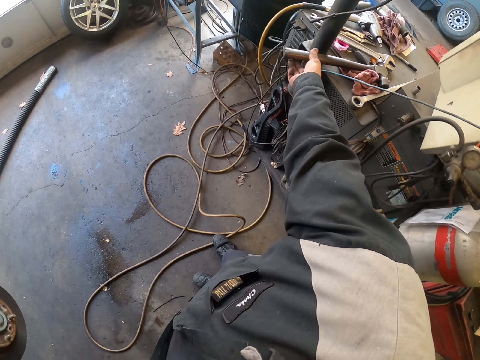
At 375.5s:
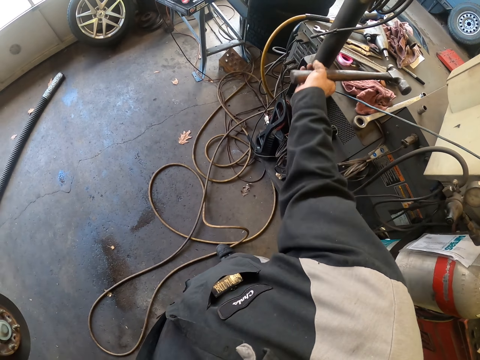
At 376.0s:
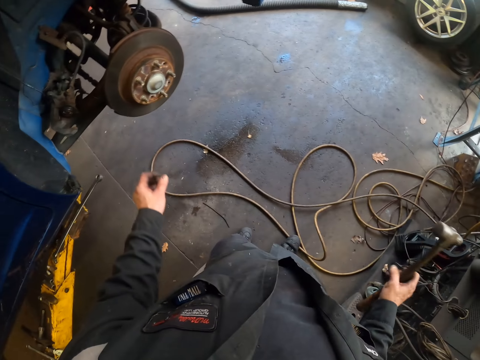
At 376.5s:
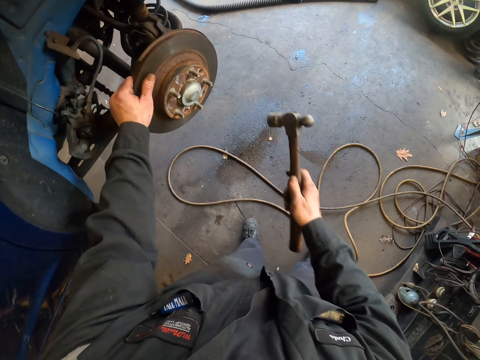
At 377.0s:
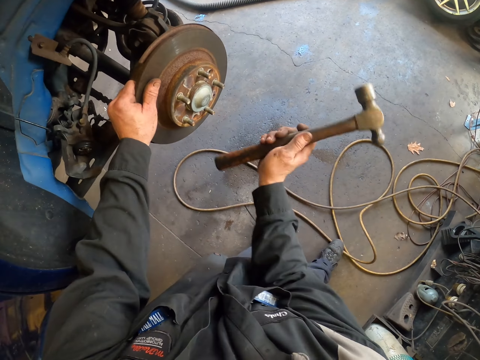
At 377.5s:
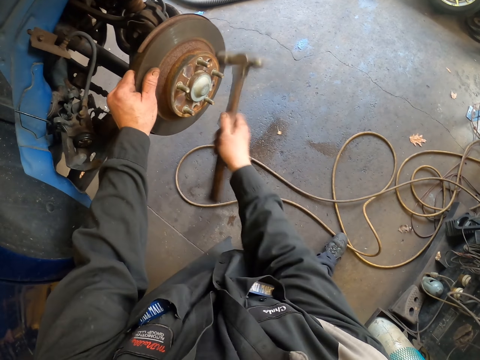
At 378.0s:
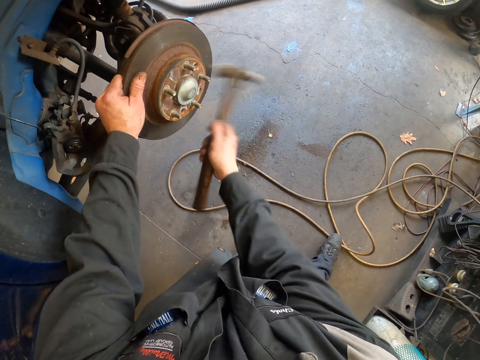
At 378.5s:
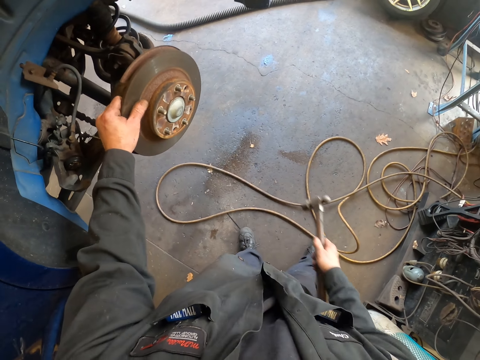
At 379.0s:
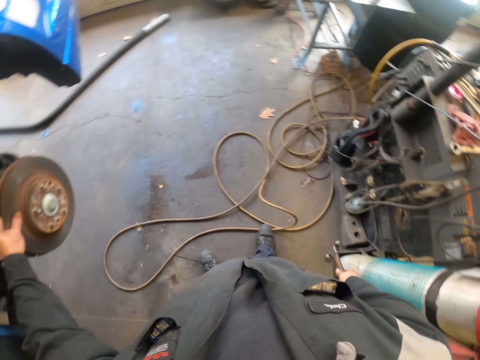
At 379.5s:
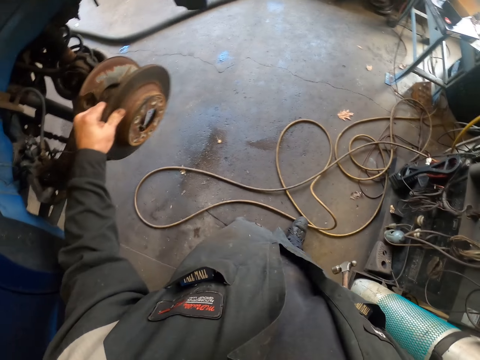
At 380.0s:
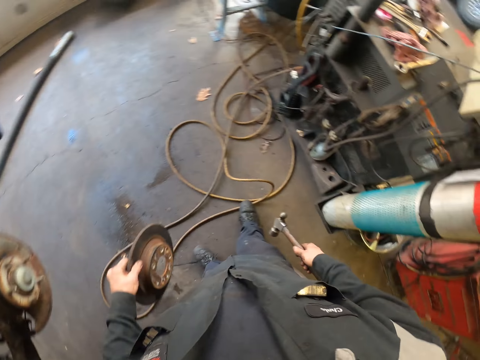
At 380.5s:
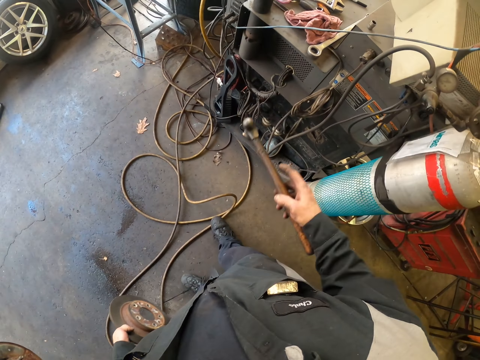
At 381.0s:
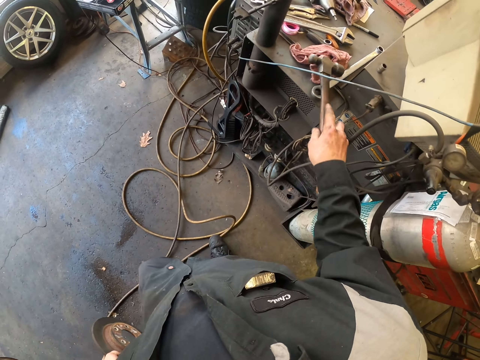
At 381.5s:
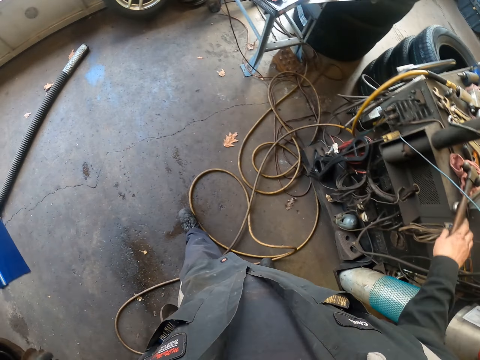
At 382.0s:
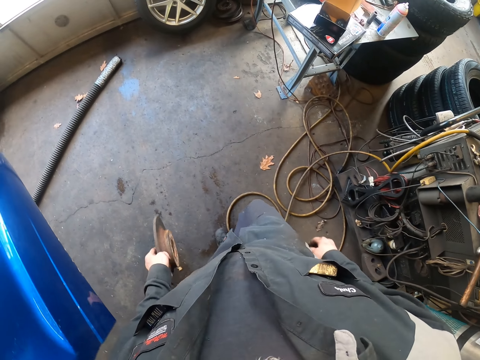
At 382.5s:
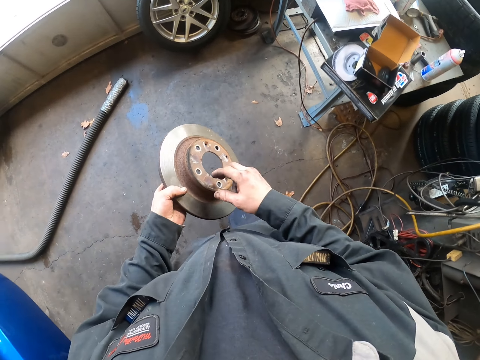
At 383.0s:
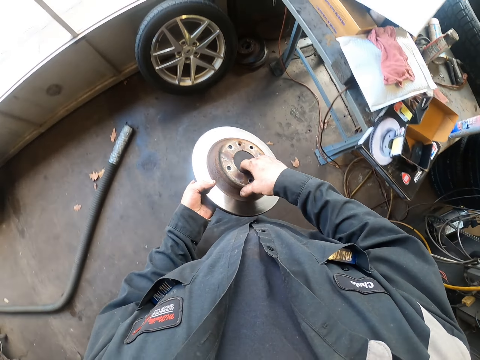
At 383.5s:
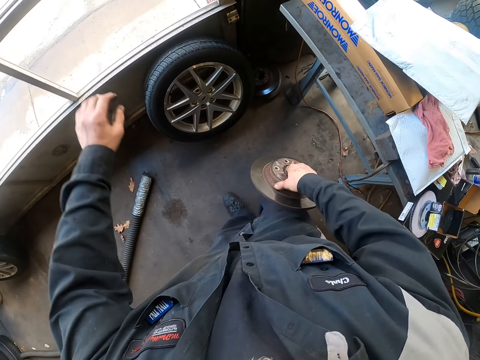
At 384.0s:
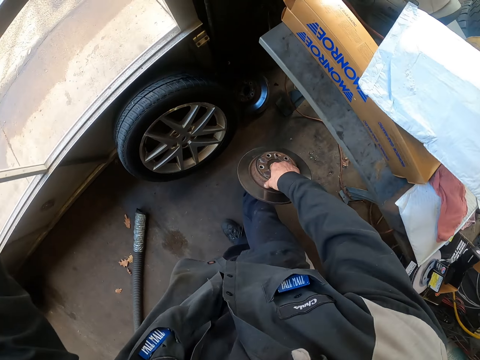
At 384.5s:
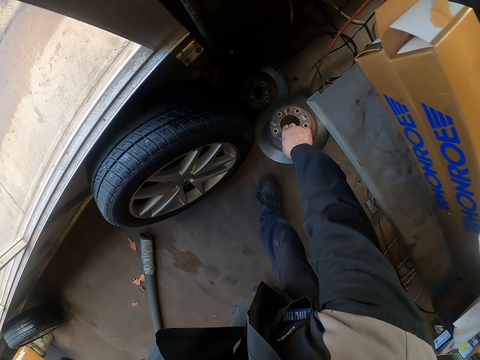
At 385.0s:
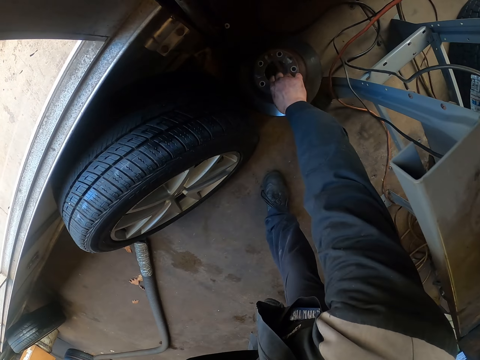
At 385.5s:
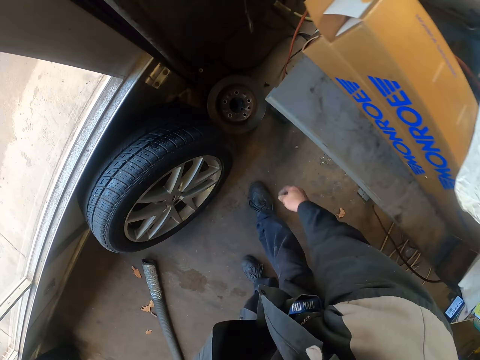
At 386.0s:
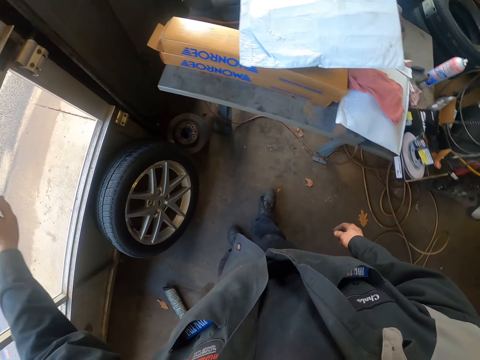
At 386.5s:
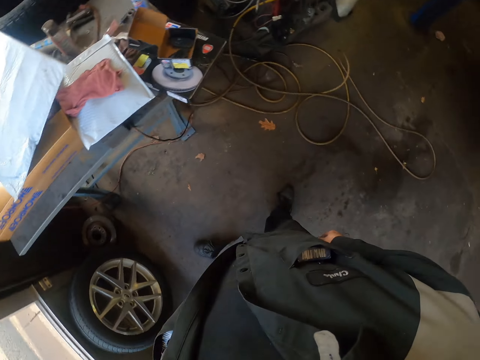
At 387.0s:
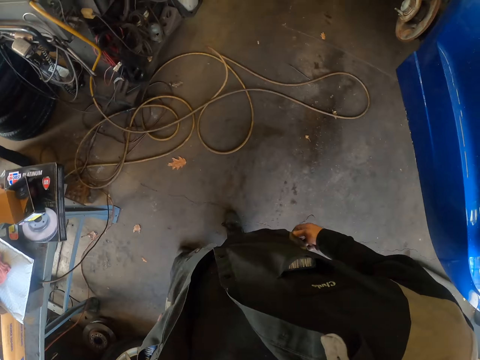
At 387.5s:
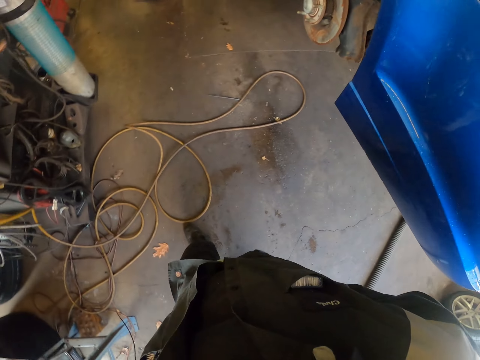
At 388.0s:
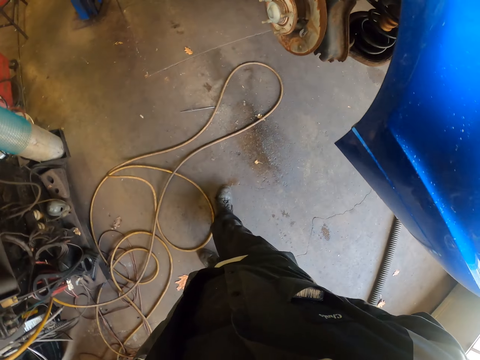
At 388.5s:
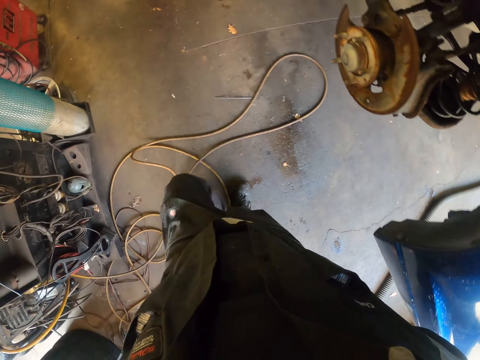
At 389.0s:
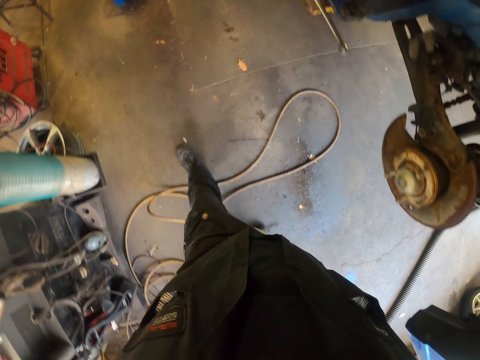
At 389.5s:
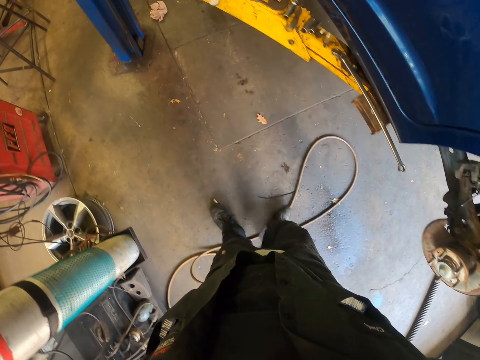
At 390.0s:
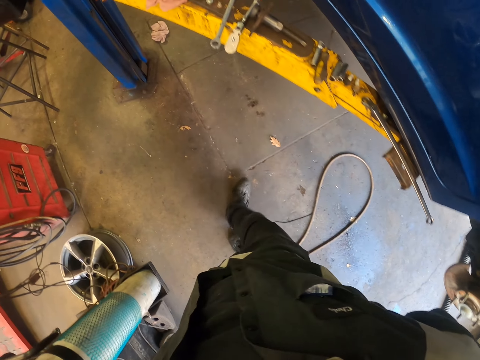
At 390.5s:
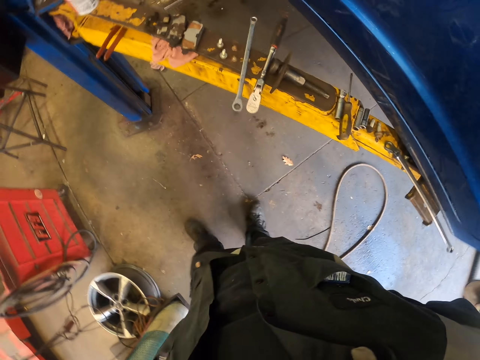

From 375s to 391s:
The camera wearer picks the hammer on the table. He turns around. He holds the wheel bearing system. He hits the brake disc with the hammer. He removes the brake disc from the wheel bearing system. He turns around. He places the hammer on the table. He walks around. He picks the brake disc with the other hand. He bends downwards. He puts the brake disc on the floor. He stands up, walks around and touches his back pocket.

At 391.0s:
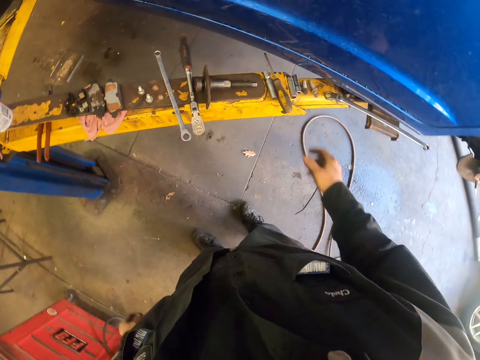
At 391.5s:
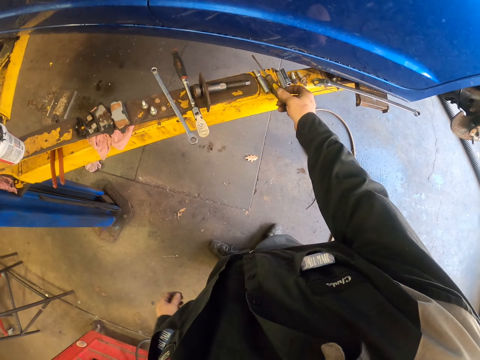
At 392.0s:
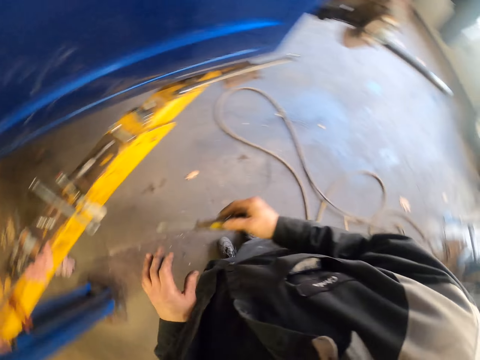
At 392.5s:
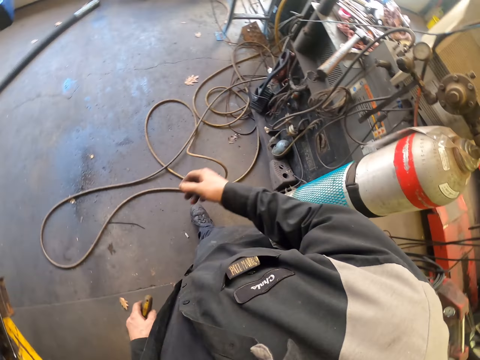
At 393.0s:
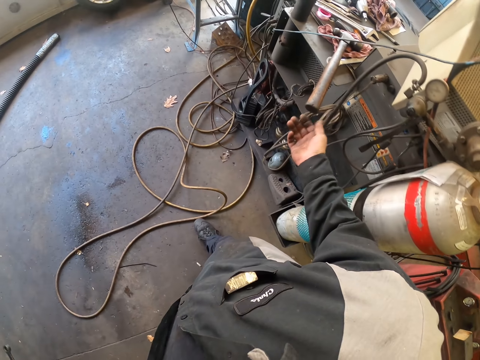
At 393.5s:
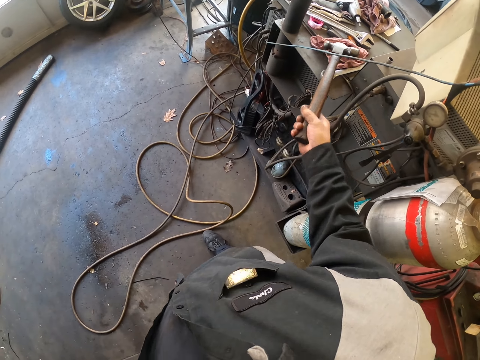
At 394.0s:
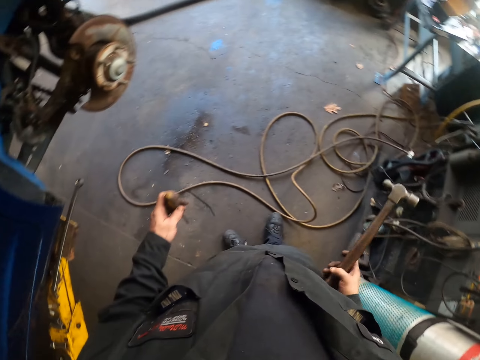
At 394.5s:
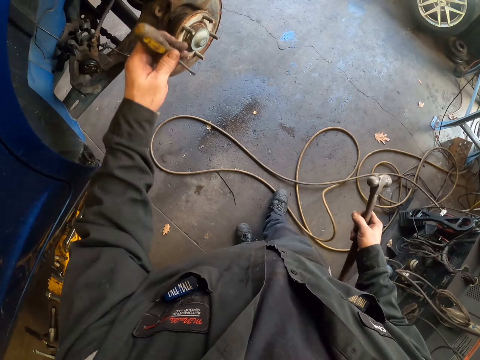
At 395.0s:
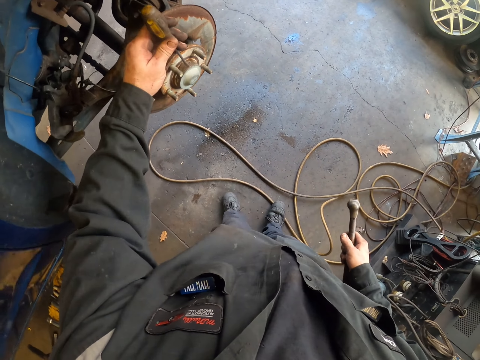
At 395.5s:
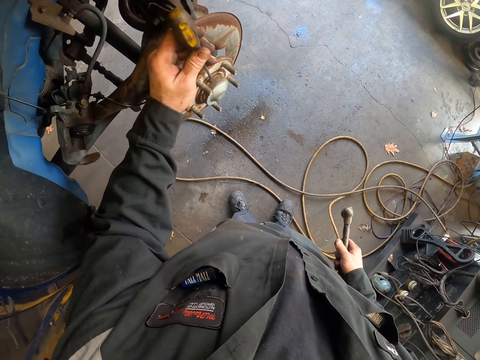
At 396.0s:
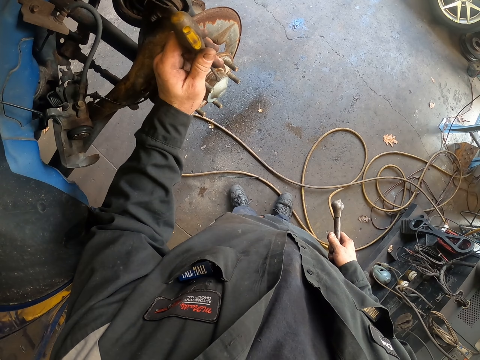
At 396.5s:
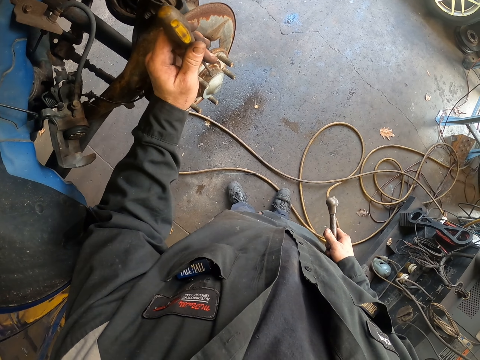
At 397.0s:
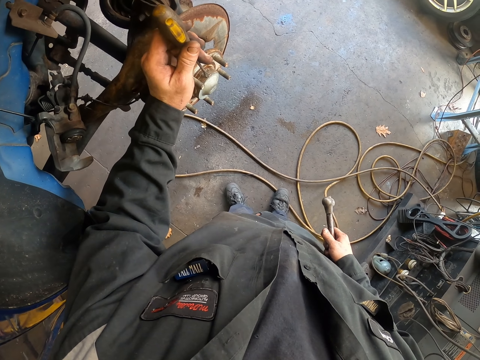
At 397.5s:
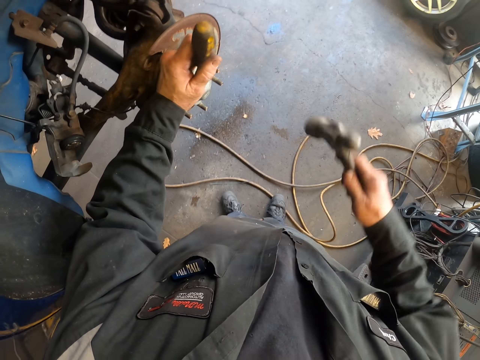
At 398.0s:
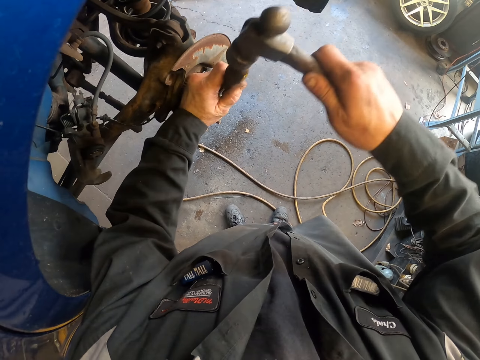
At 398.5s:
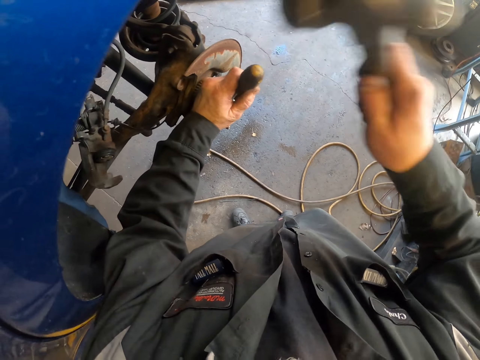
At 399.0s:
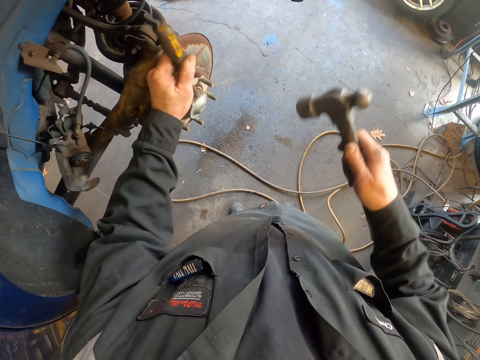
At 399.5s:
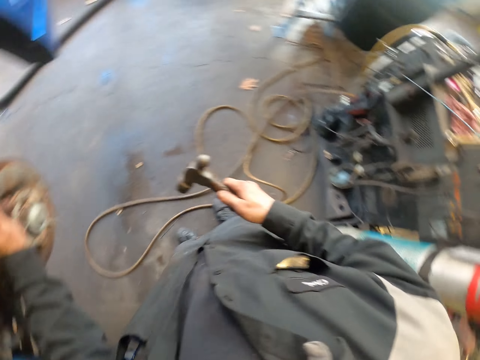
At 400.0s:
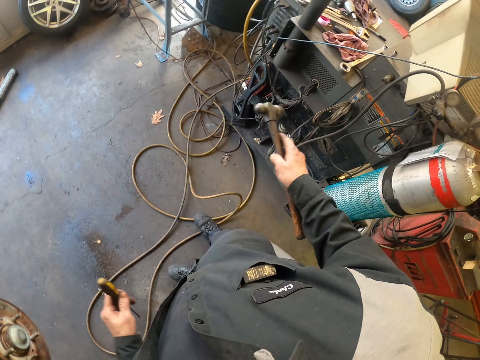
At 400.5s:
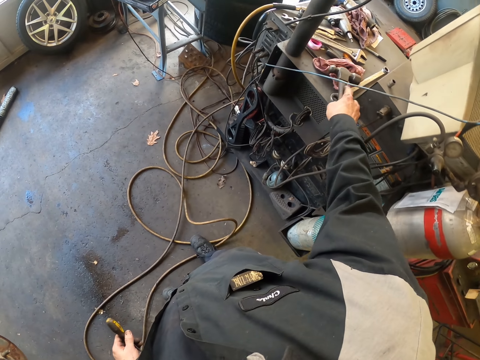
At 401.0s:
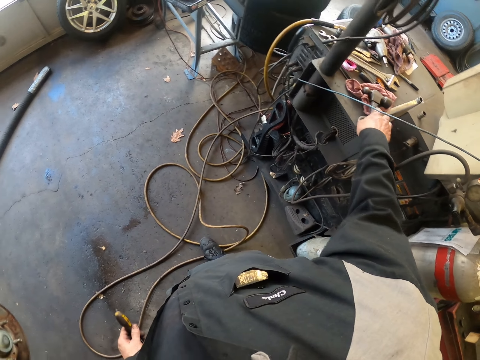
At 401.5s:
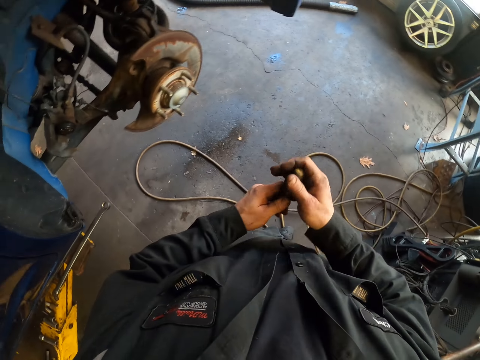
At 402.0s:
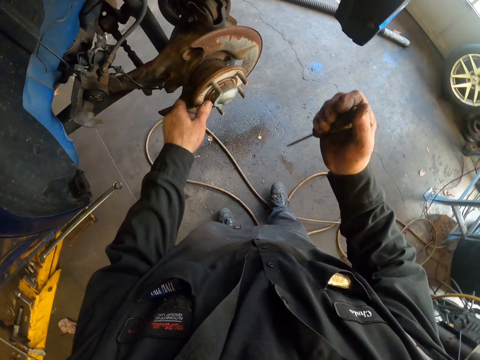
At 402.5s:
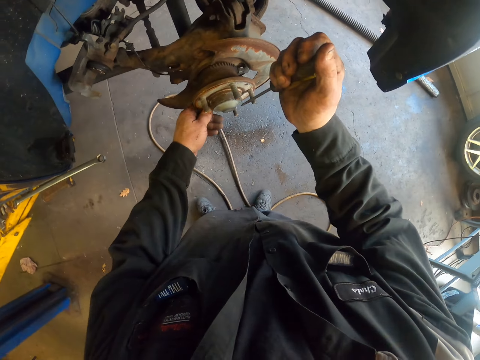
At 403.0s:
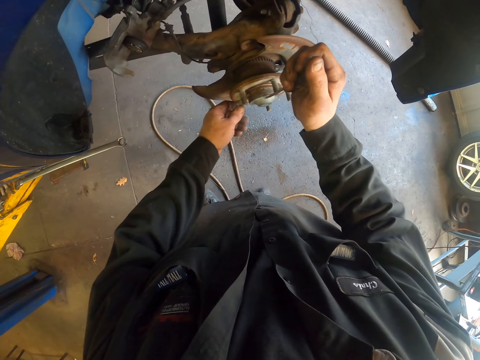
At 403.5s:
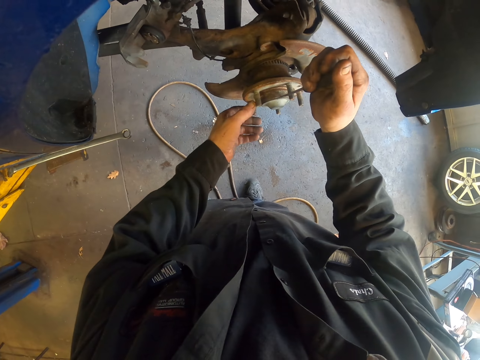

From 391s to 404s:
The camera wearer picks a screwdriver on the car stand. They turn around. They pick the hammer on the table. They turn around and move around. They hold the screwdriver on the wheel bearing system. They hit the screwdriver with the hammer on the bearing cap. They turn around. They place the hammer on the table. They turn around. They pick the screwdriver with the other hand. They move around and turn the wheel bearing system.
